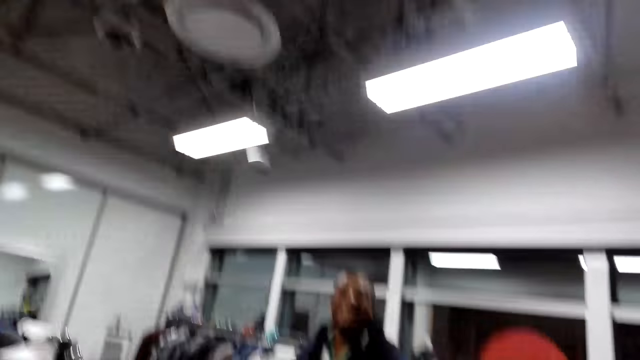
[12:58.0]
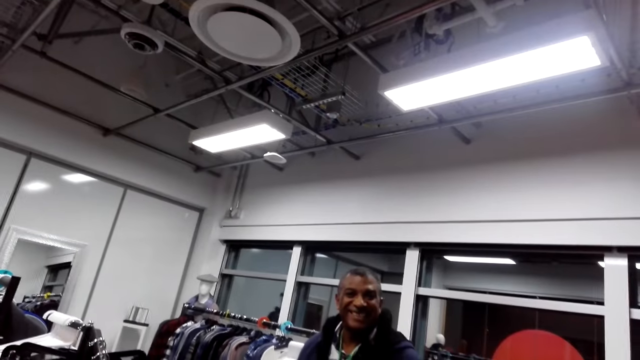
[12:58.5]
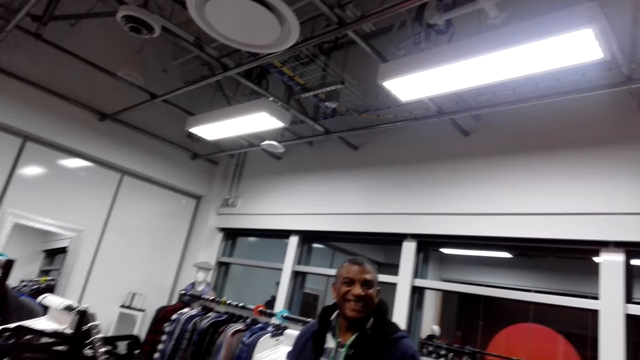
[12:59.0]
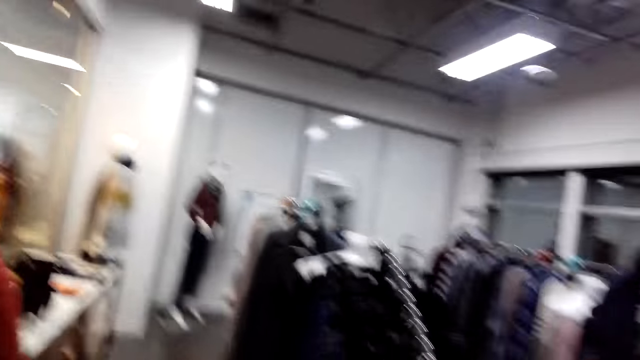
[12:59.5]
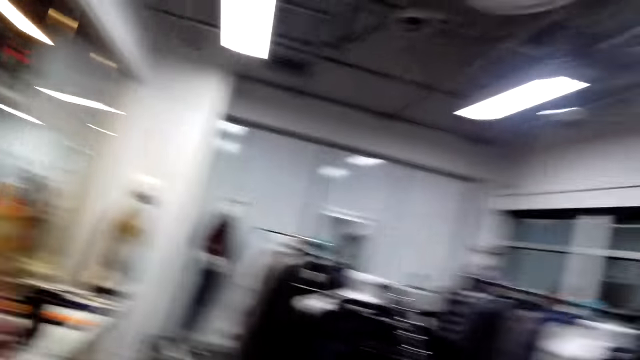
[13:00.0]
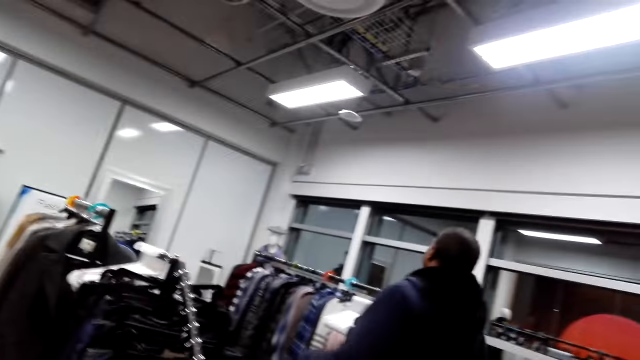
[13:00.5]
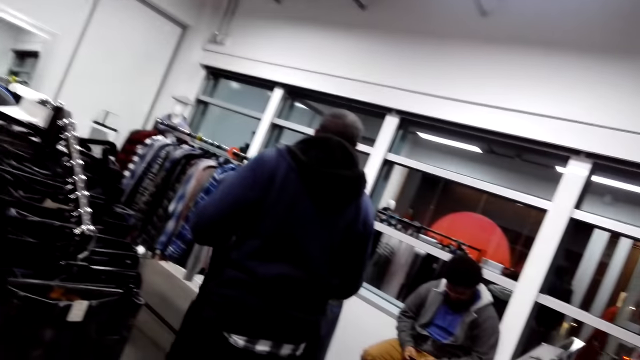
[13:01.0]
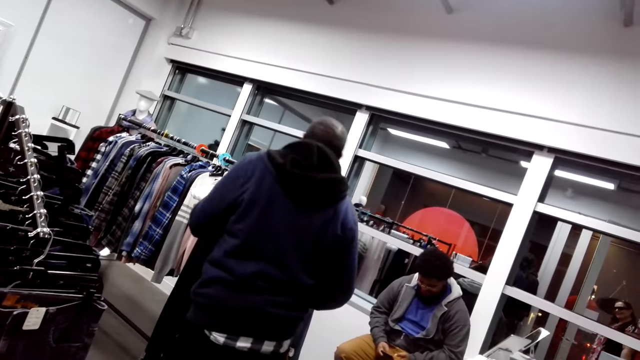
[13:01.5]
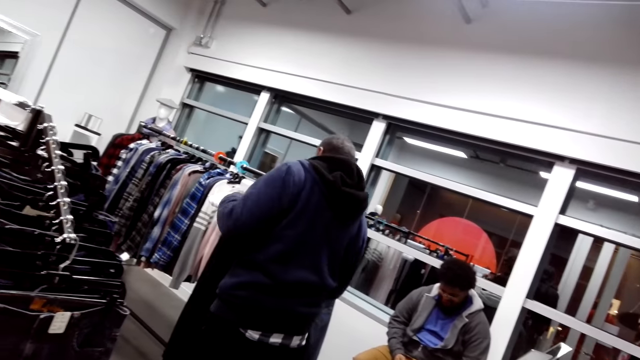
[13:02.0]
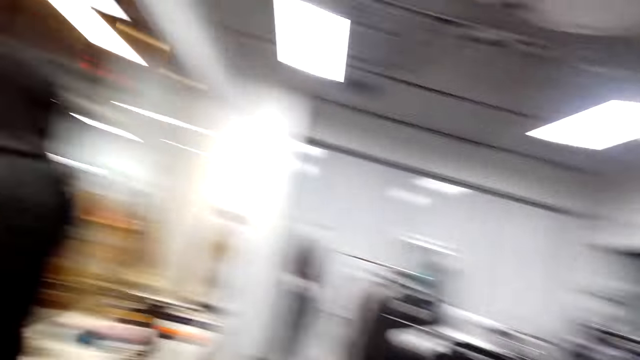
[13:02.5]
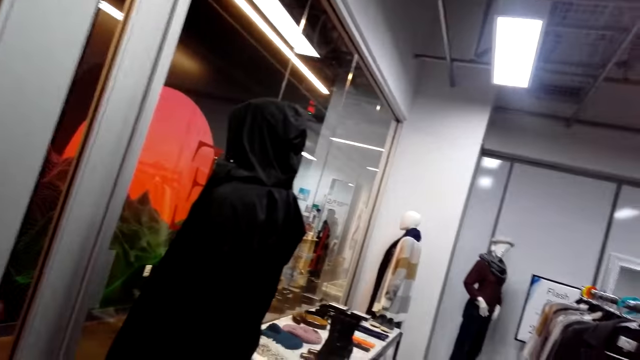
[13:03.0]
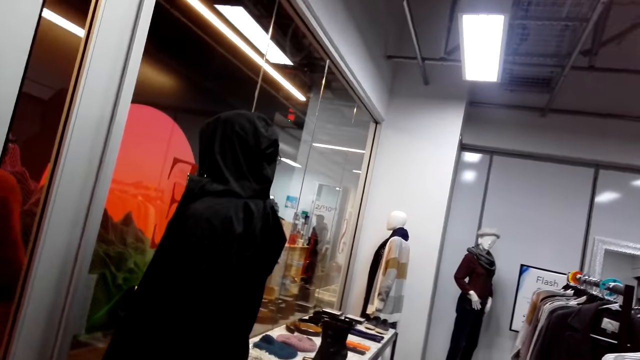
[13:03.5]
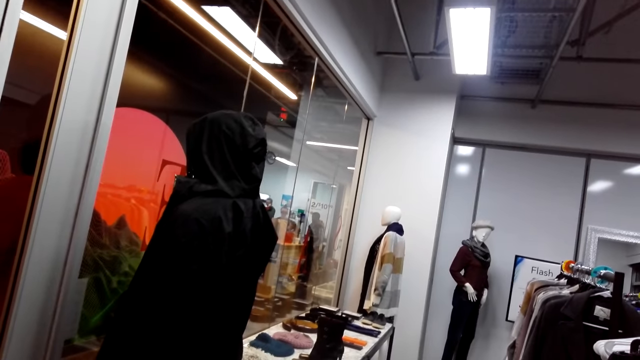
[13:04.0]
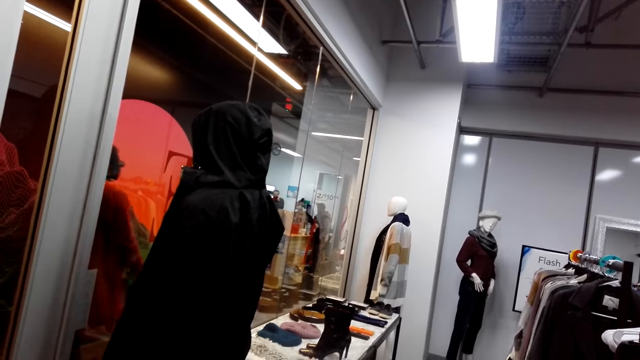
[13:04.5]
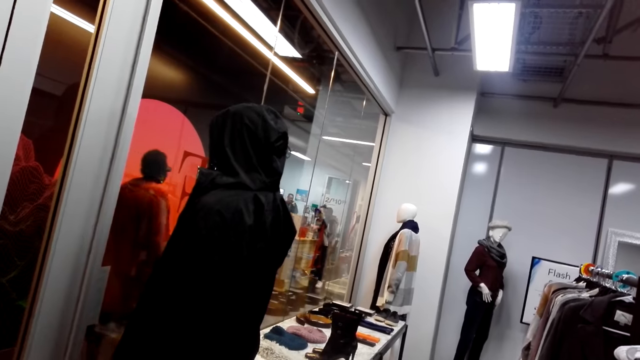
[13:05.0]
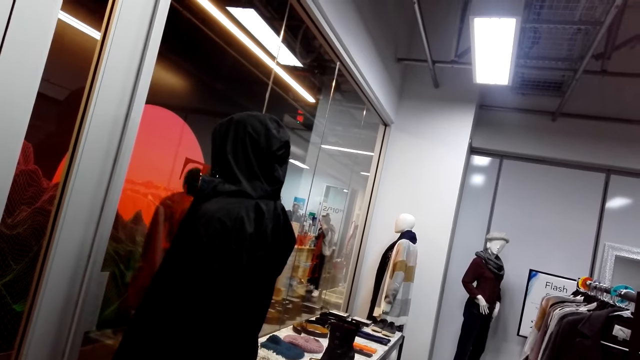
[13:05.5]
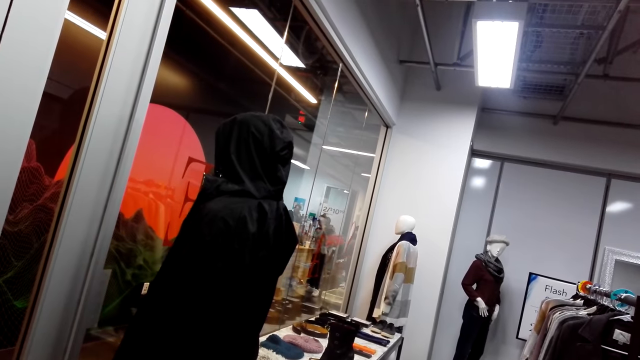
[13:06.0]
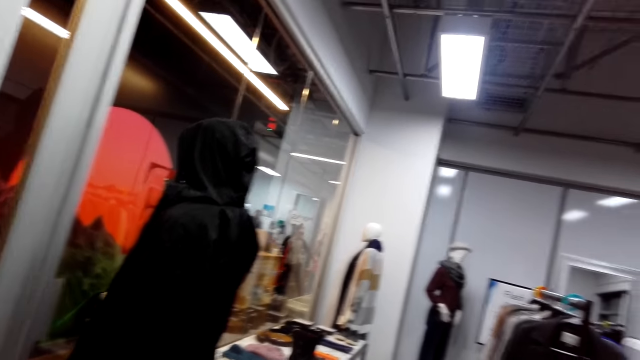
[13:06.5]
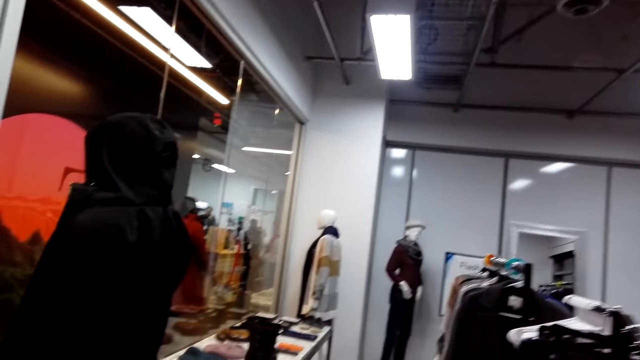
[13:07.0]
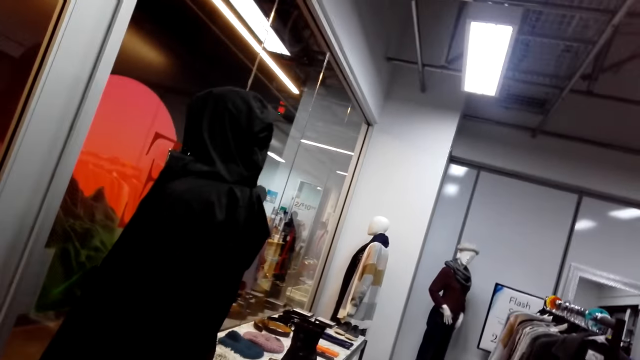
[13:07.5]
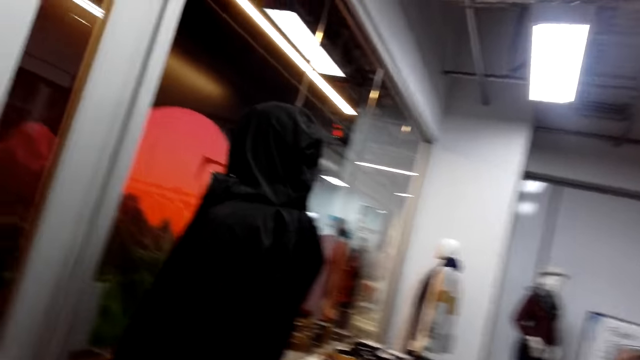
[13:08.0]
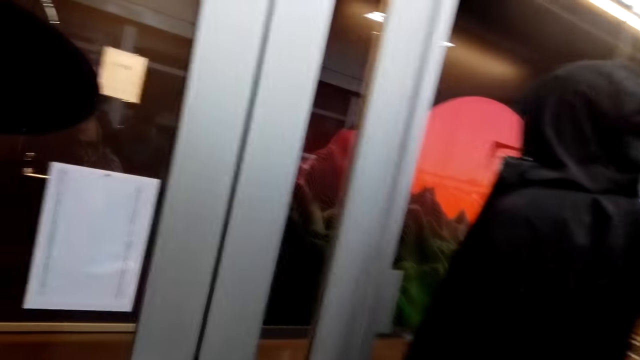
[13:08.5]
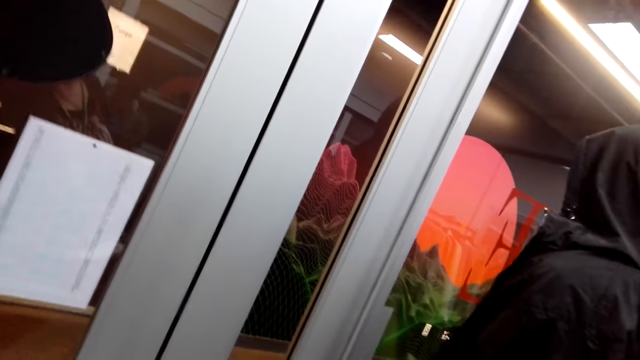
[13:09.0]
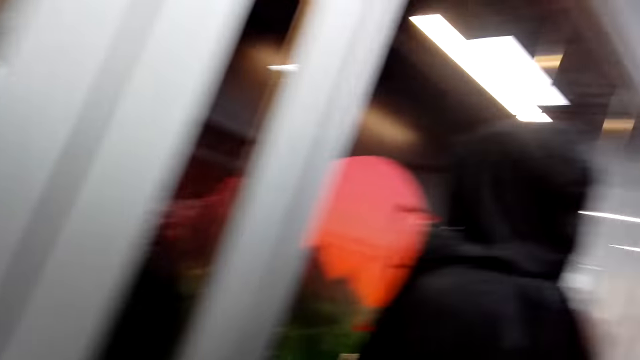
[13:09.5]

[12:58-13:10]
The camera wearer looks around. A man steps forward. The camera wearer laughs. They look around. They look around again.

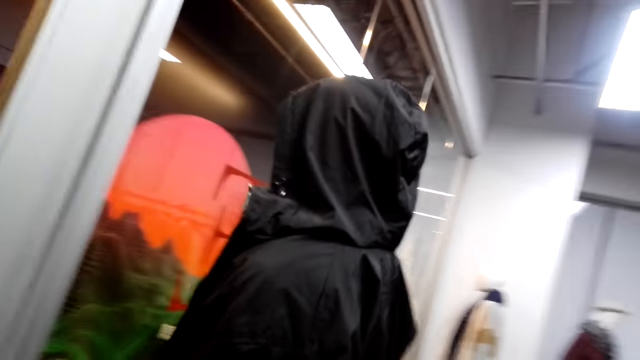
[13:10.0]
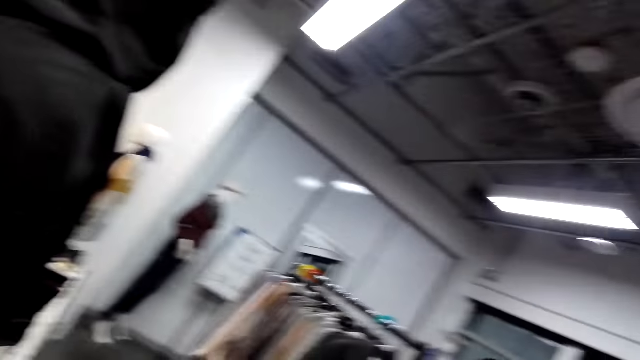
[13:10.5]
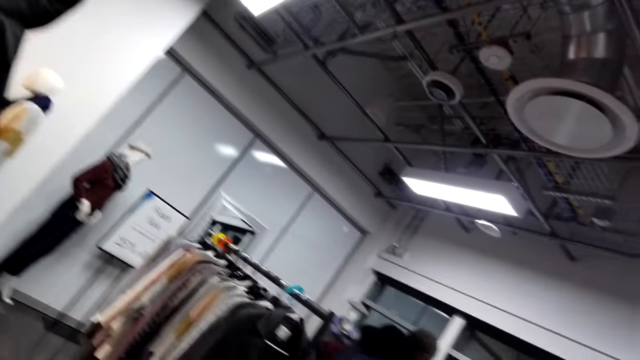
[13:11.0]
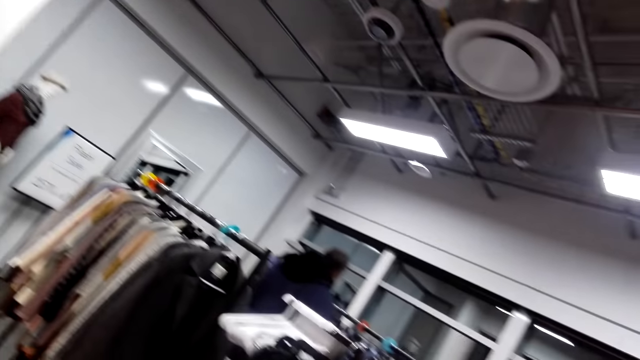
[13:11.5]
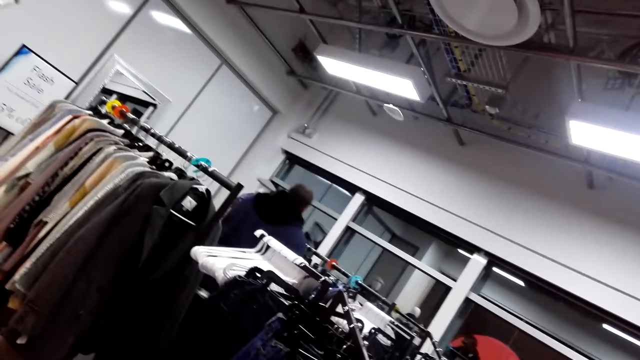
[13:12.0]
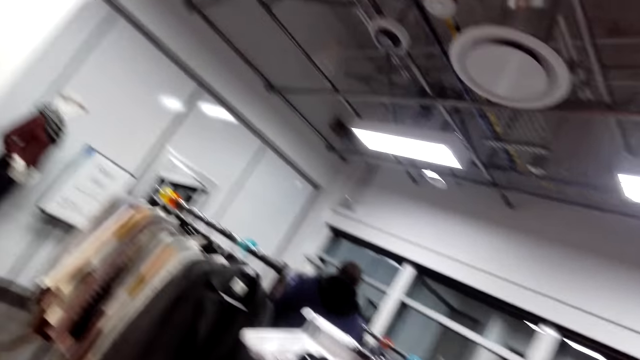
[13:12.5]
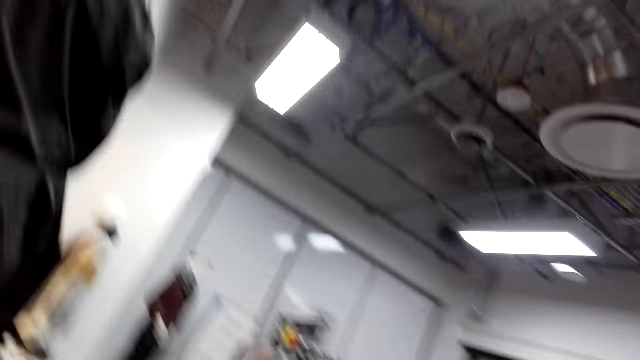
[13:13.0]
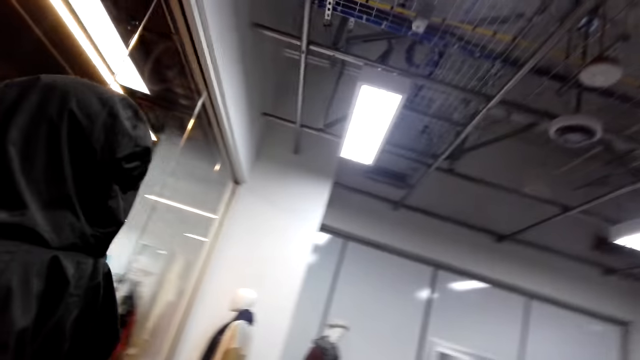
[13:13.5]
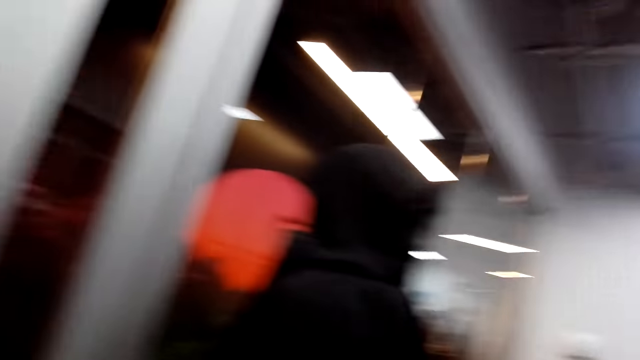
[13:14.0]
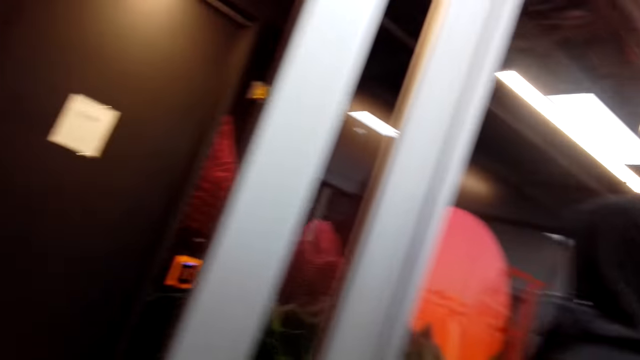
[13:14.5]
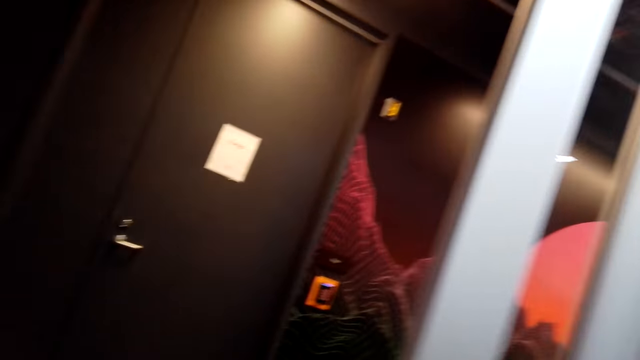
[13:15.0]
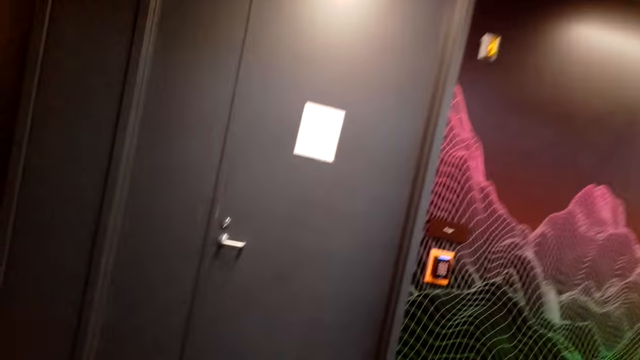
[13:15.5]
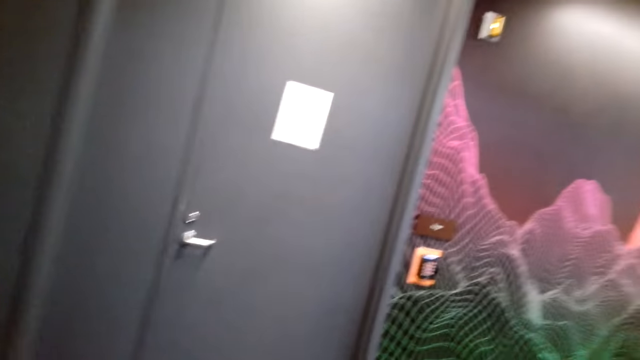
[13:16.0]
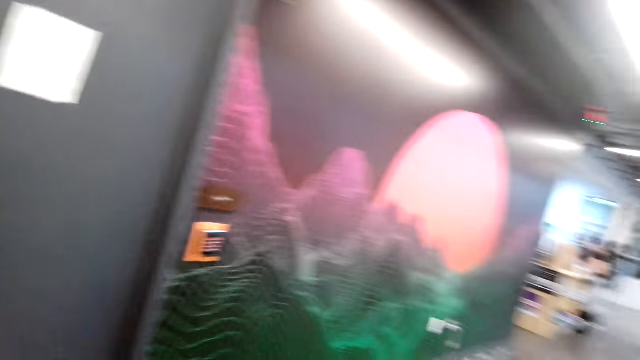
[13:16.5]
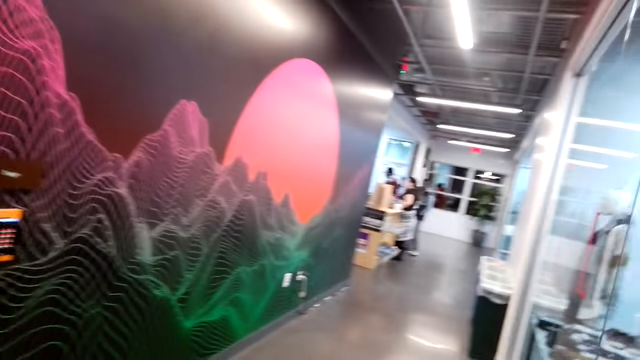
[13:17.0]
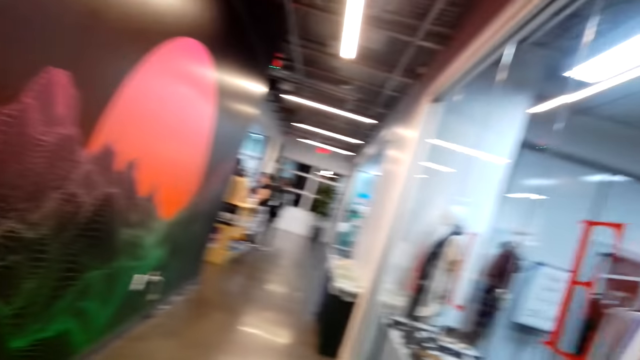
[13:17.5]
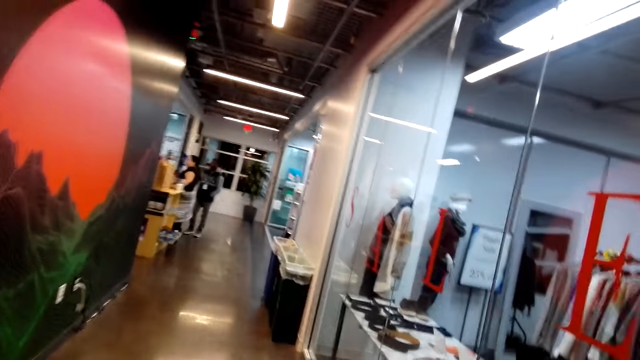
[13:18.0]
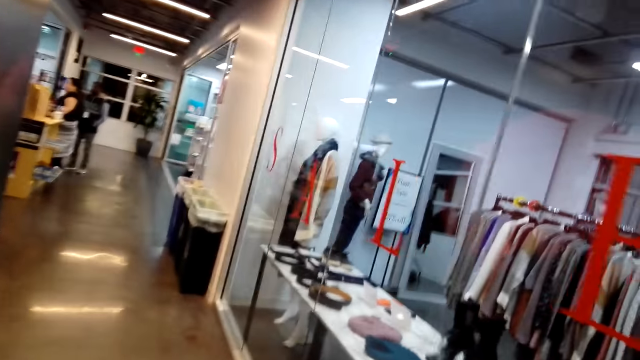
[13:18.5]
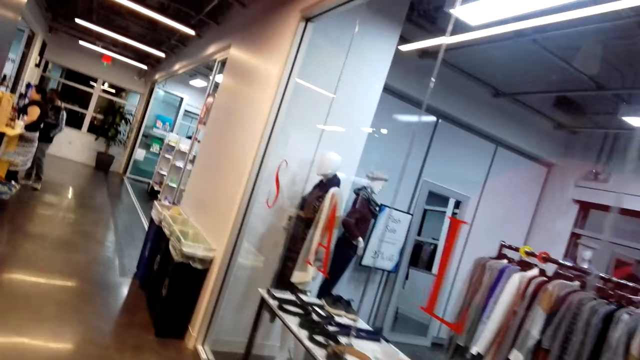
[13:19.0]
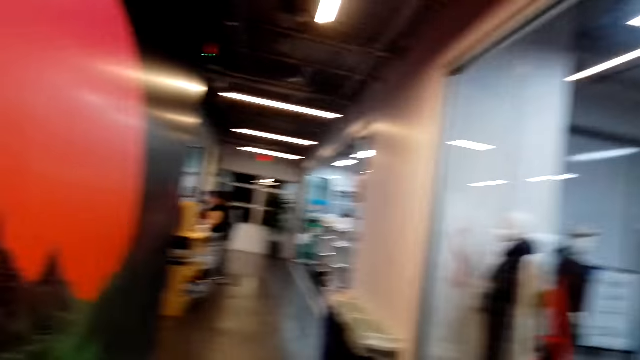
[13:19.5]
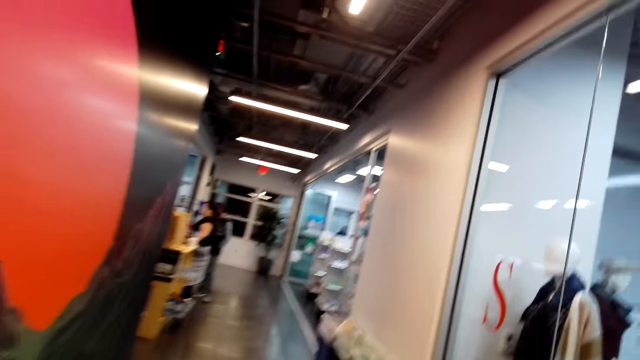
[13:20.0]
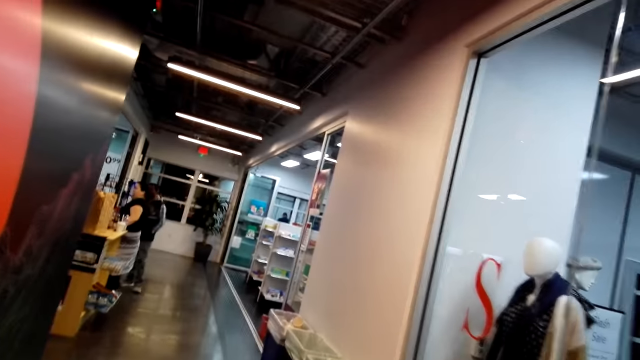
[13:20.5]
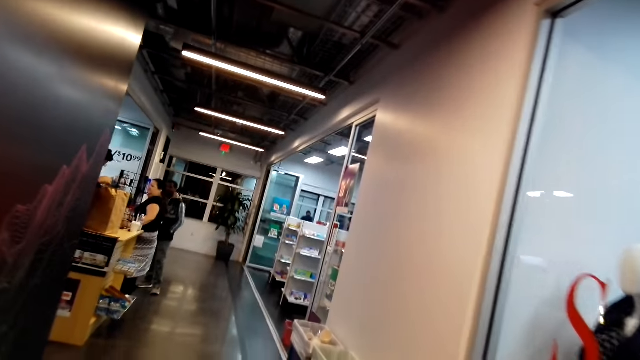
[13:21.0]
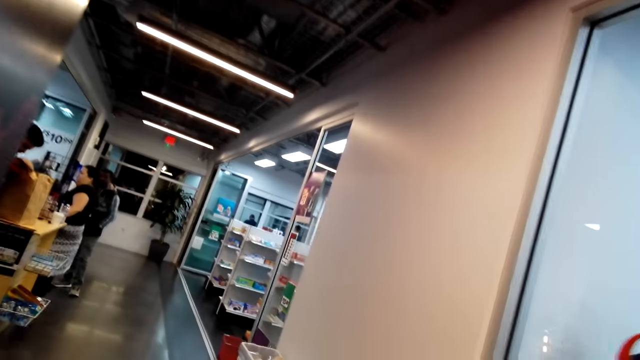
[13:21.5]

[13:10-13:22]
The camera wearer opens the door. They talk. They step forward.
